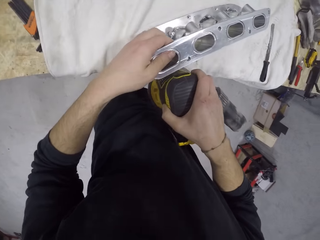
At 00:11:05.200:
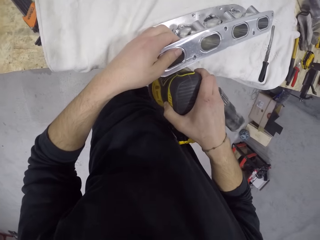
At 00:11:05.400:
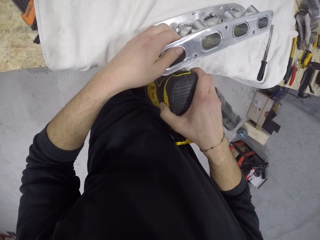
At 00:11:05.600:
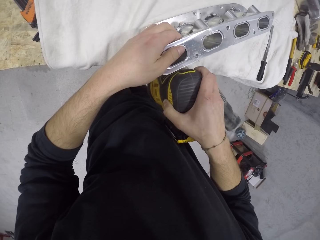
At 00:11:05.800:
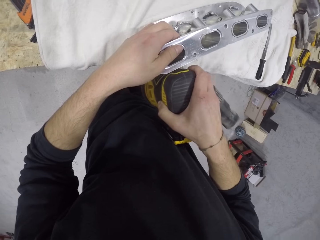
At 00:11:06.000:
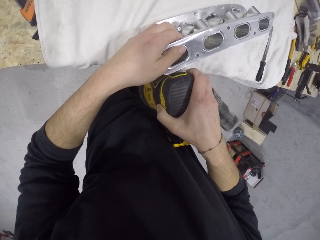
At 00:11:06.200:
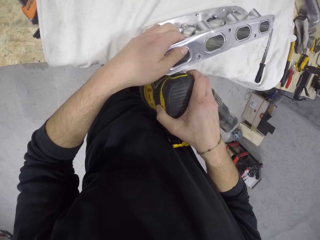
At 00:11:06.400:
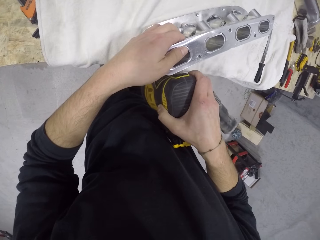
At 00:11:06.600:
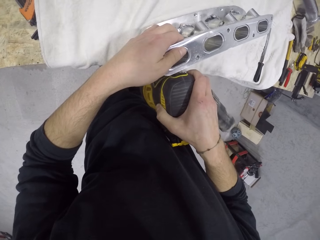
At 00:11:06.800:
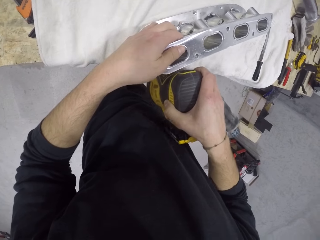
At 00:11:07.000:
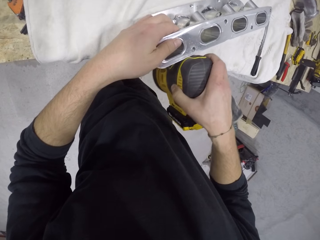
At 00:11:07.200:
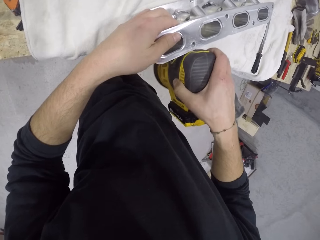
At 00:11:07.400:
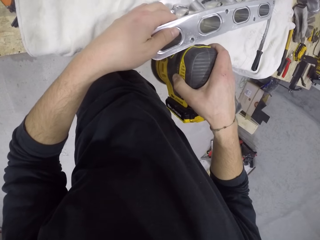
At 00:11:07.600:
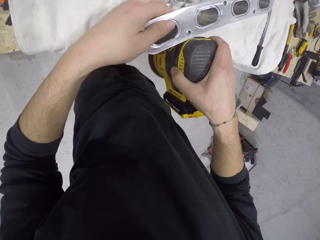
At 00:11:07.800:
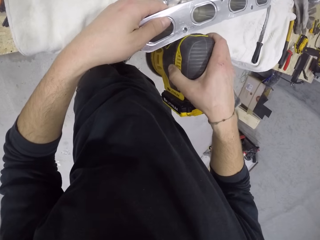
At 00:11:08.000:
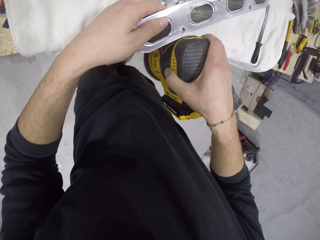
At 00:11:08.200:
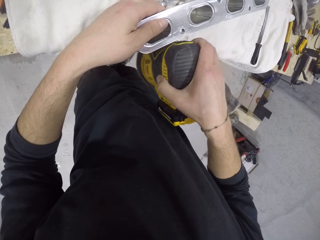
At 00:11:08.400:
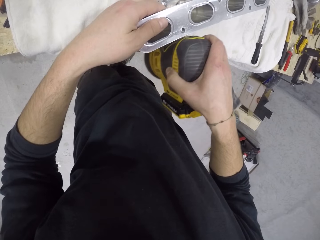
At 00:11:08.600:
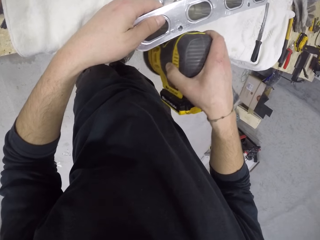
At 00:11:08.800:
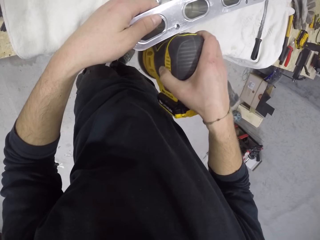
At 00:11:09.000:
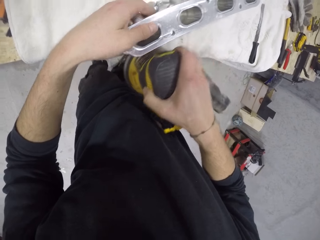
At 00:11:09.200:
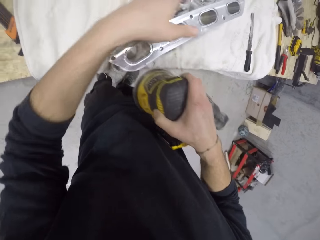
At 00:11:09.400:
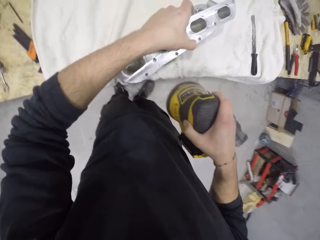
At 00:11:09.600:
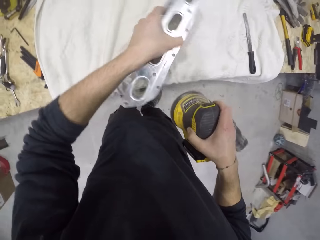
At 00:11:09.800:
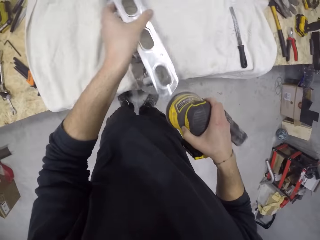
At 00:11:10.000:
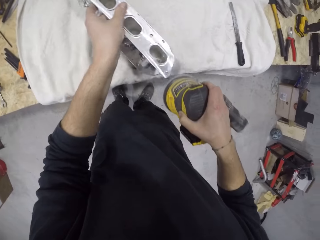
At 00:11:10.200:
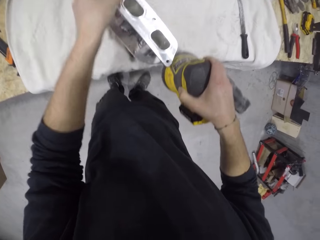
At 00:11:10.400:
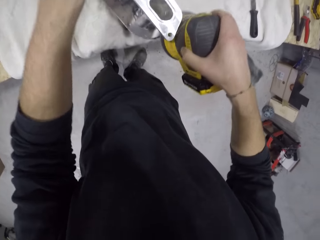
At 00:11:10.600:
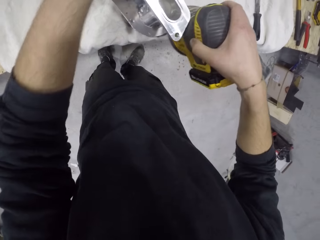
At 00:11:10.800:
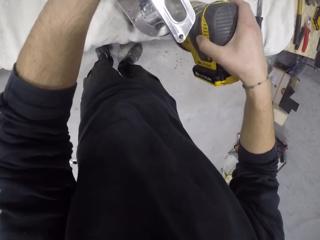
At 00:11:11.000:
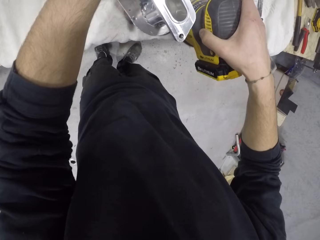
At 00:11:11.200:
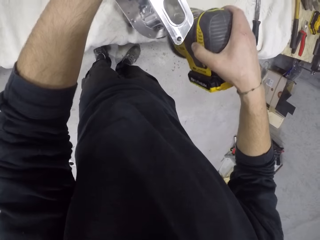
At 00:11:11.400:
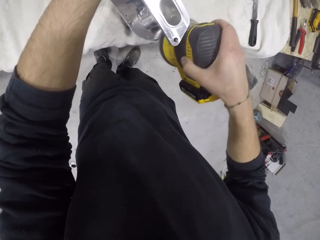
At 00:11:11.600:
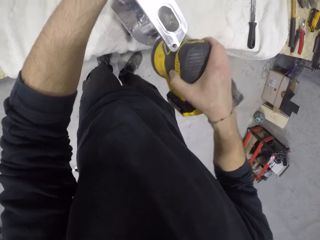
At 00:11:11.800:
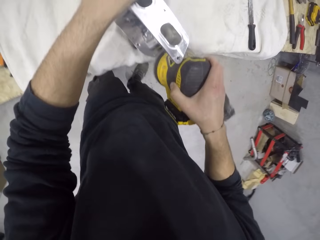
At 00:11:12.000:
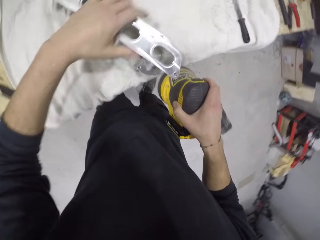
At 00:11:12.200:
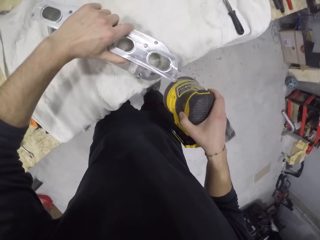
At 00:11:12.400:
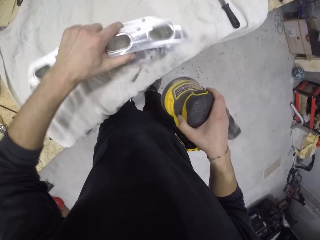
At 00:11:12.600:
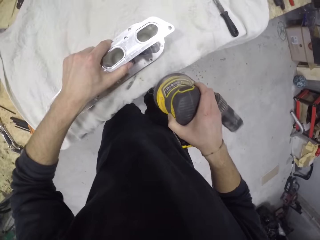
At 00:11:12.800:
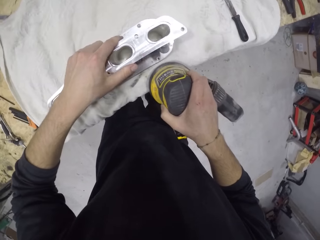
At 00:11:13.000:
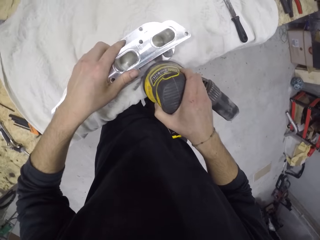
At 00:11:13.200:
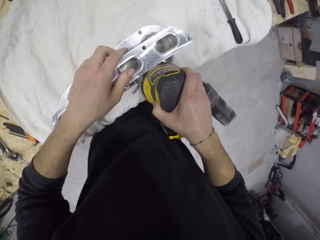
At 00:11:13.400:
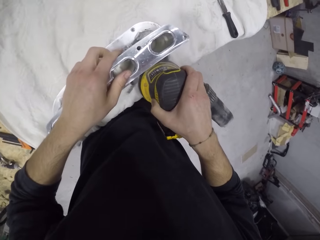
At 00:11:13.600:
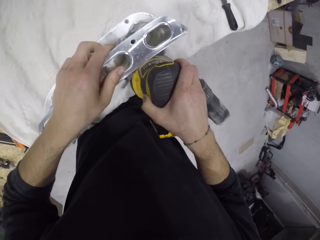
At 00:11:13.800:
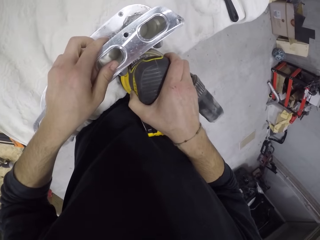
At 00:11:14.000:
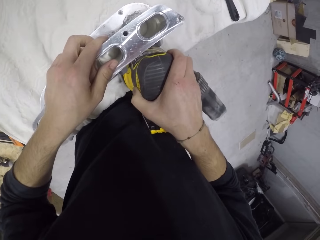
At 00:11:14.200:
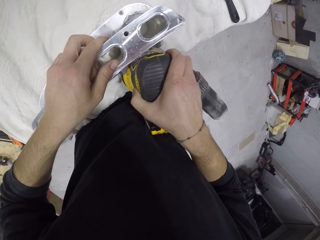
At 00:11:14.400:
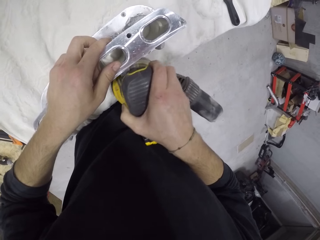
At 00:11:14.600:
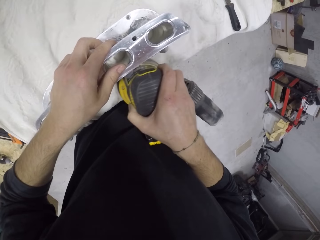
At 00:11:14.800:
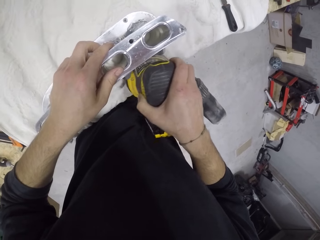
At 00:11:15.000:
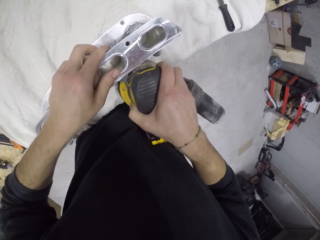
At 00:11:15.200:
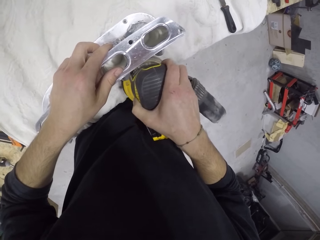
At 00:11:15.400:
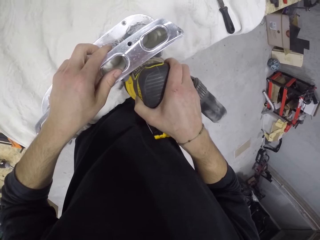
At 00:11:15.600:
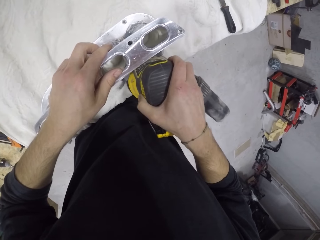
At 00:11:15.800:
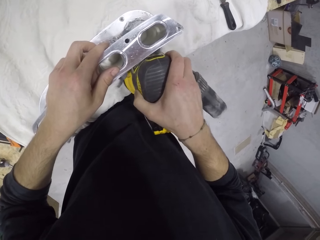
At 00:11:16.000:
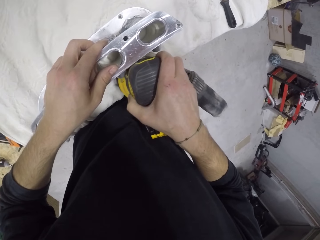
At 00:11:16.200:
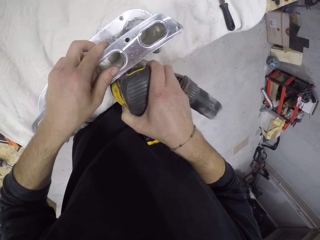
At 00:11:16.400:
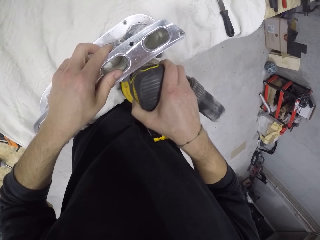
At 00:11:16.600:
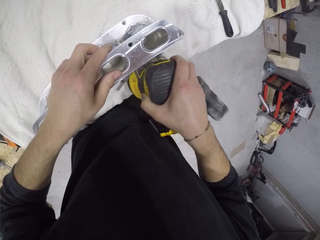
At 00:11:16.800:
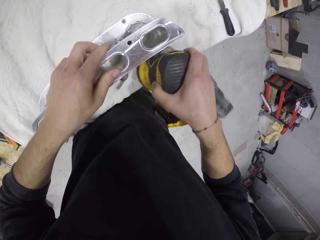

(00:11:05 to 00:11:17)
The camera wearer adjusts the position of the metal stand. They smoothen the metallic stand.

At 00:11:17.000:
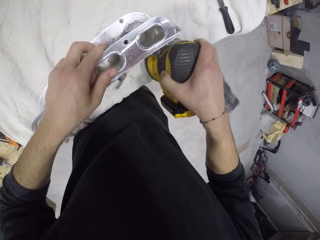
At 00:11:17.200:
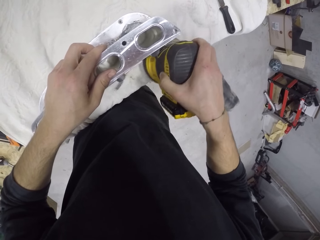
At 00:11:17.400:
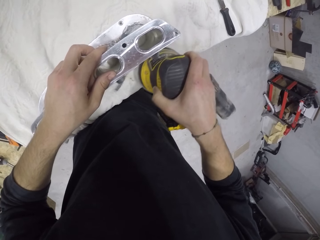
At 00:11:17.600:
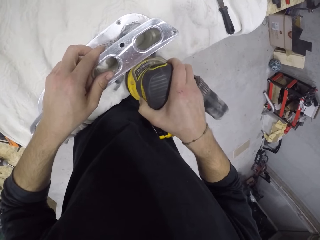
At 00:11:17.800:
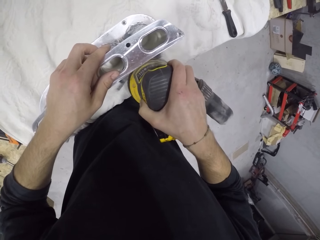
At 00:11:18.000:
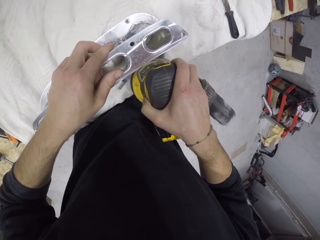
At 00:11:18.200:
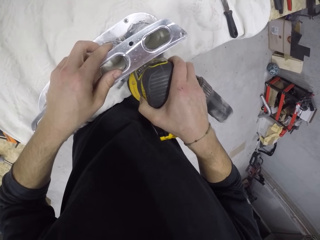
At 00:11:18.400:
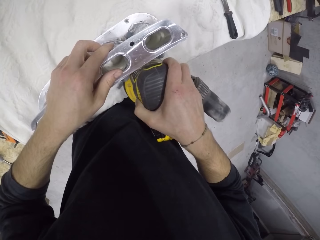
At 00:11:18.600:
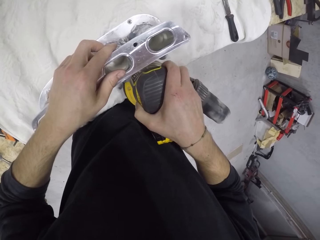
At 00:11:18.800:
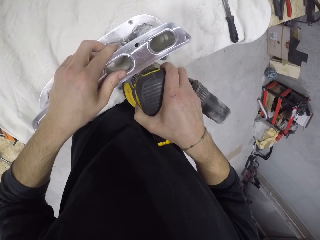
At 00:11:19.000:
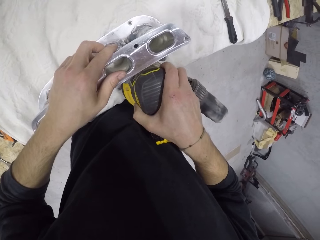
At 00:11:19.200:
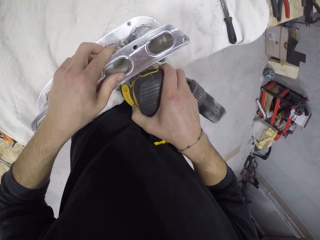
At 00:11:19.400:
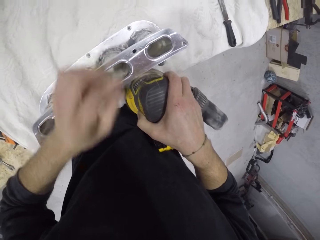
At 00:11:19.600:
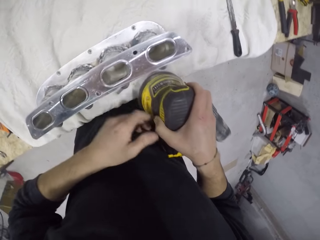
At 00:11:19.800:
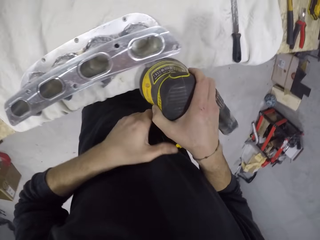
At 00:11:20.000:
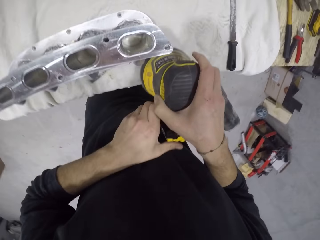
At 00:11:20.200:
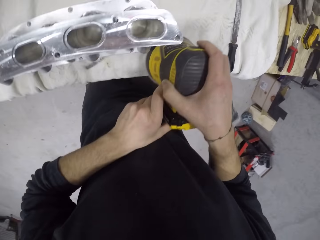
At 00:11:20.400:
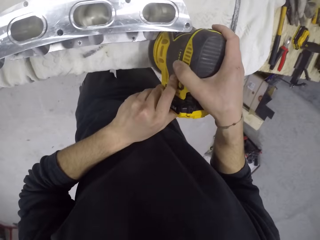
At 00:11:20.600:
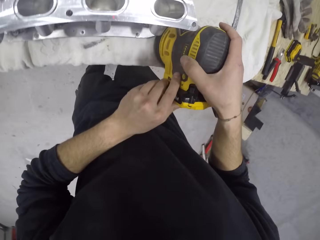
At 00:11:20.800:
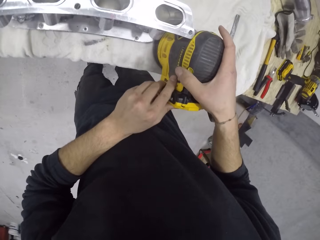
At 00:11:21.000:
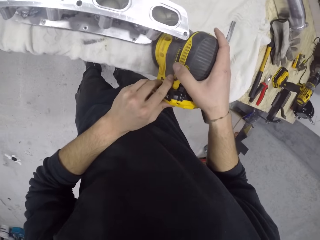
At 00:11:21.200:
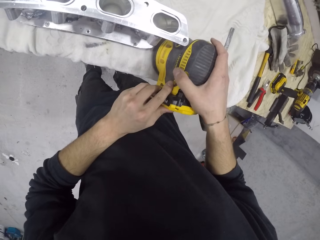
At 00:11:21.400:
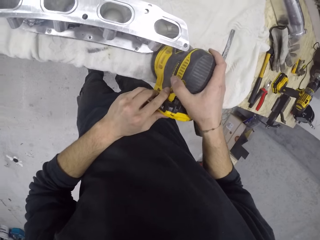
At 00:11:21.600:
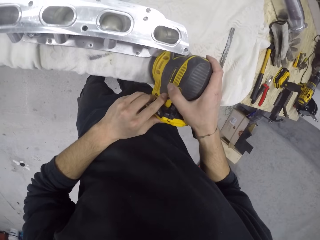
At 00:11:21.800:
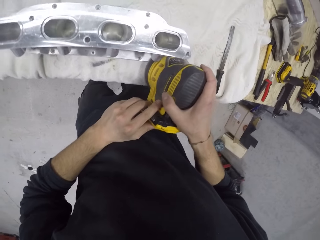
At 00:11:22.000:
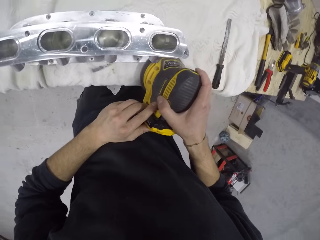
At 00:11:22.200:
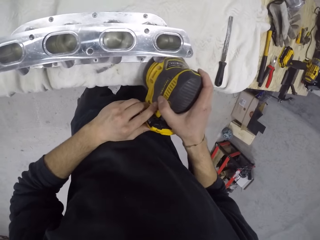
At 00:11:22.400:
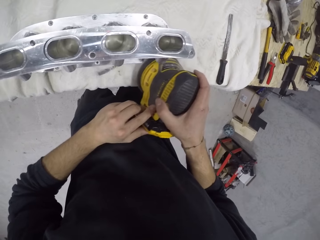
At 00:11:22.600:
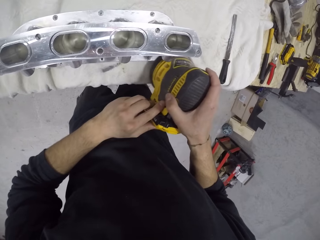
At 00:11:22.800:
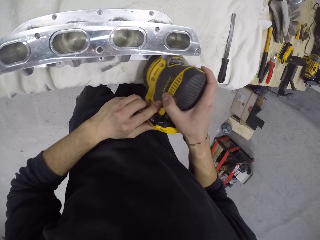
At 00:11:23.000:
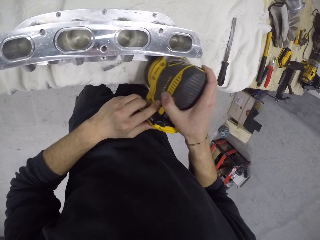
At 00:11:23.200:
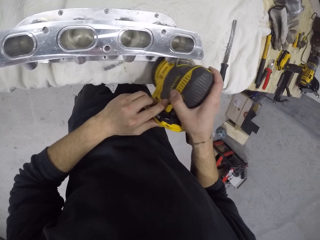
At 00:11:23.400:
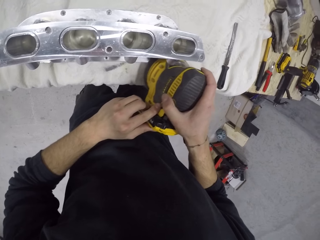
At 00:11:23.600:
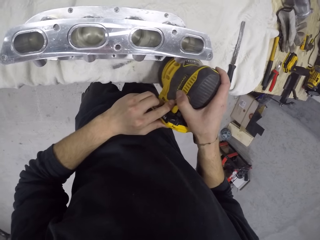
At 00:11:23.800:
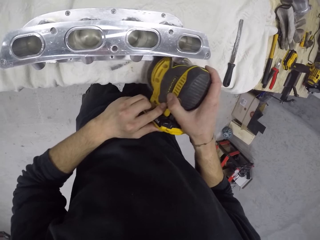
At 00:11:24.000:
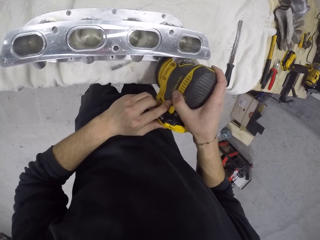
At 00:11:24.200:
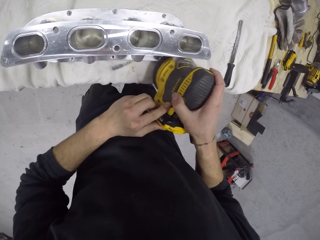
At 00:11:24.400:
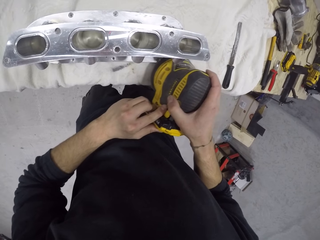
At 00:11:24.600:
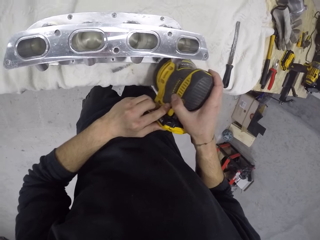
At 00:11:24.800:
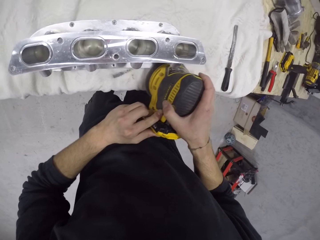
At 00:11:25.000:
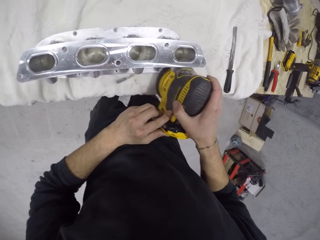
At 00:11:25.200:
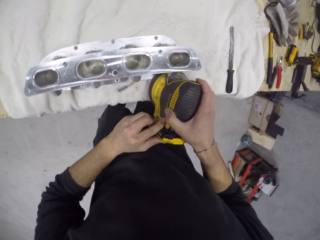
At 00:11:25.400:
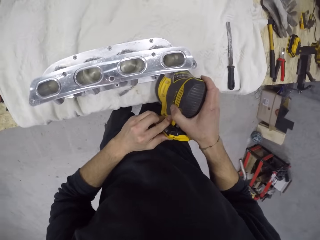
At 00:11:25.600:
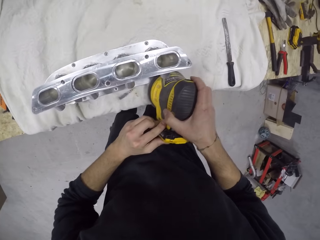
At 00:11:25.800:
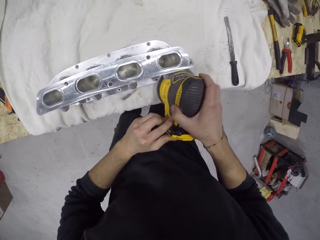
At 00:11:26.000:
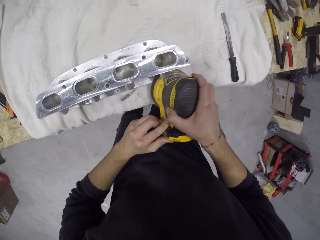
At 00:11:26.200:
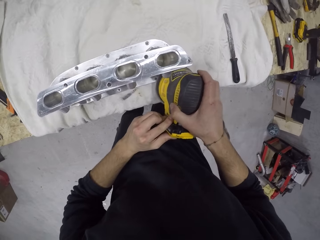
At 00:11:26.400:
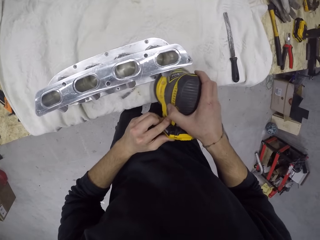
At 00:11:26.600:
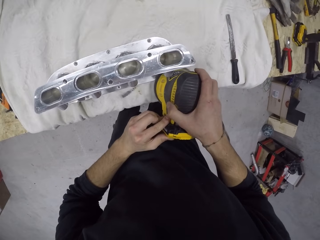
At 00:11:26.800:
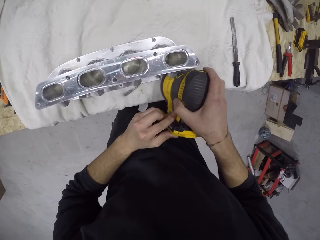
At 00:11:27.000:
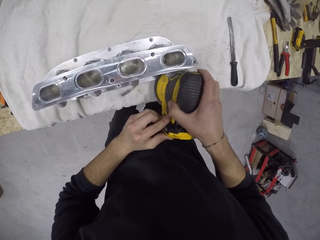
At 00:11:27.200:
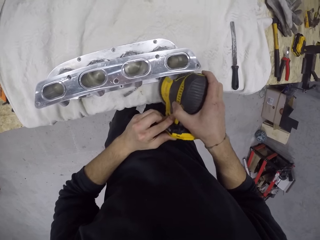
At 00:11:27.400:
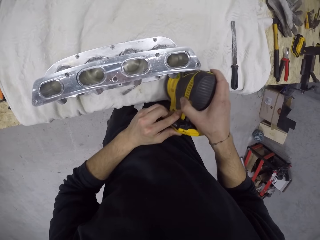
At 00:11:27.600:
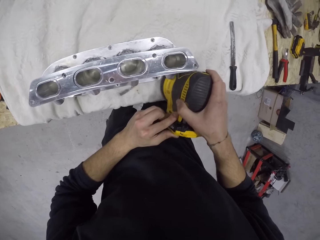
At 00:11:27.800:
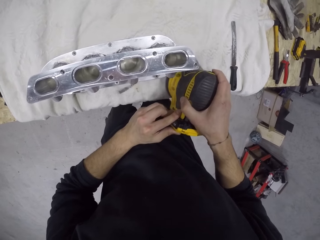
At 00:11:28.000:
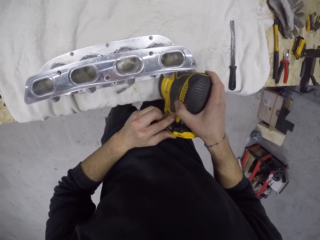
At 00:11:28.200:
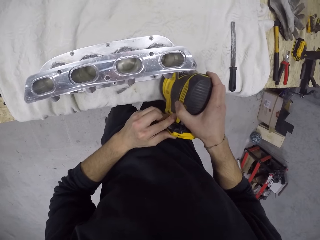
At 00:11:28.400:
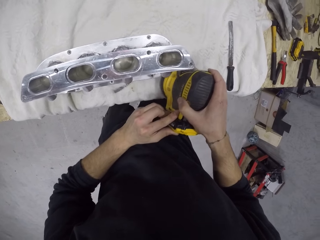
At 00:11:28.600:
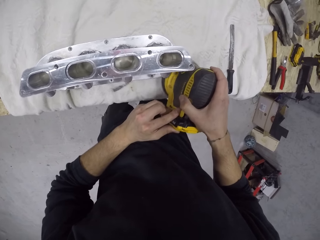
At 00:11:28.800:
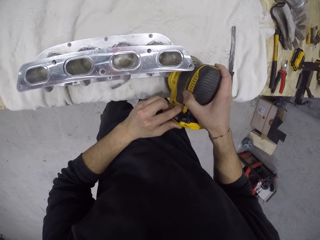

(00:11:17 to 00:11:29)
The camera wearer presses a button on the tool. They smoothen the metallic stand.
